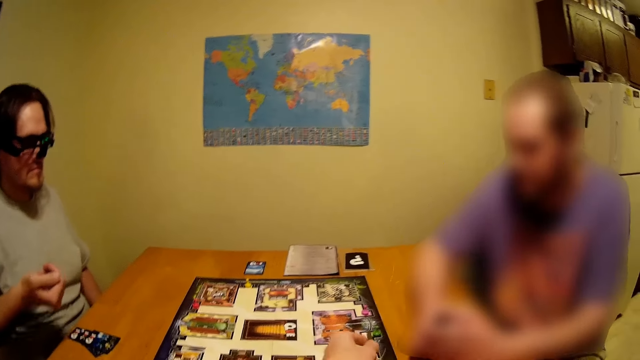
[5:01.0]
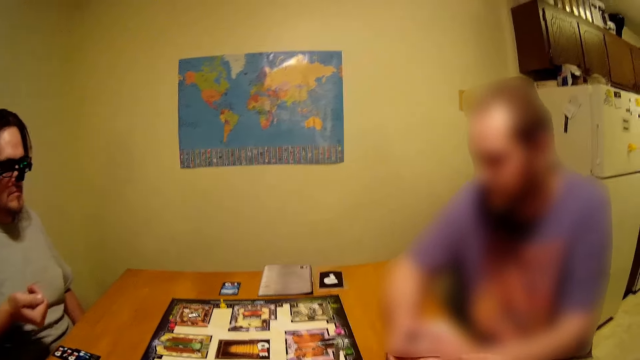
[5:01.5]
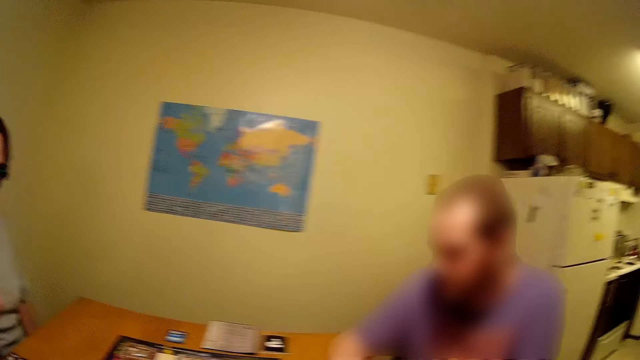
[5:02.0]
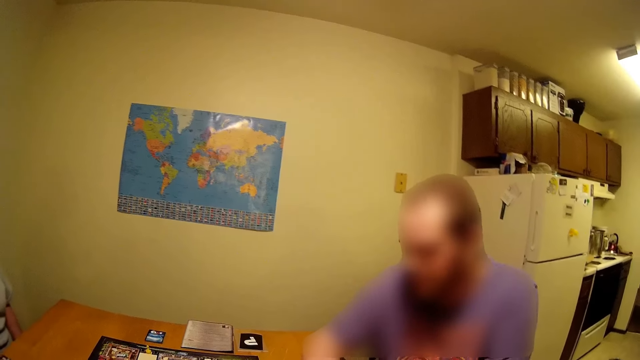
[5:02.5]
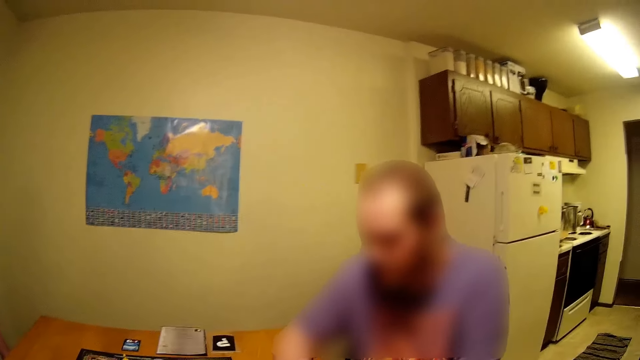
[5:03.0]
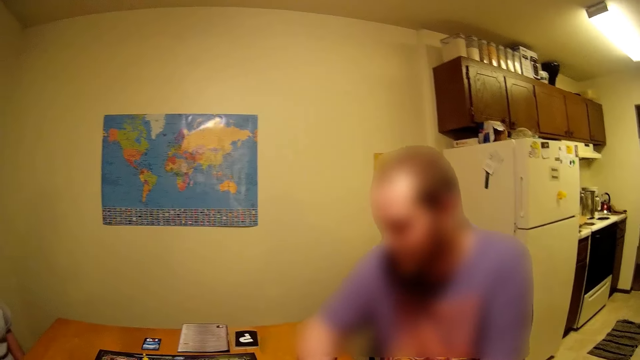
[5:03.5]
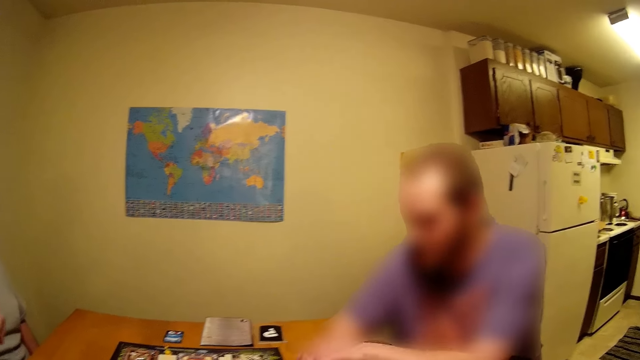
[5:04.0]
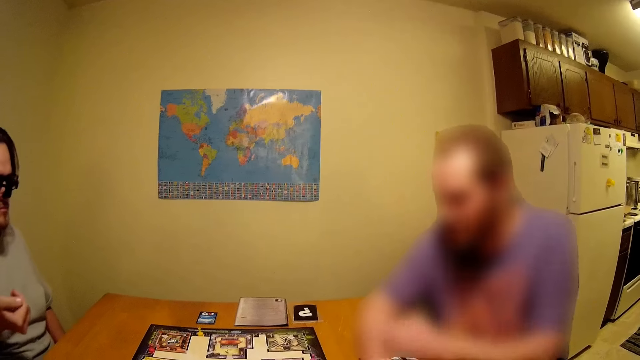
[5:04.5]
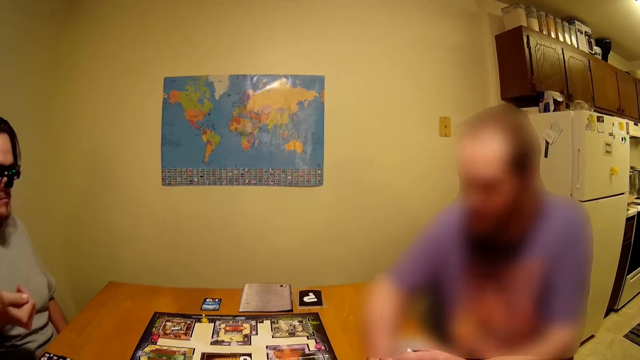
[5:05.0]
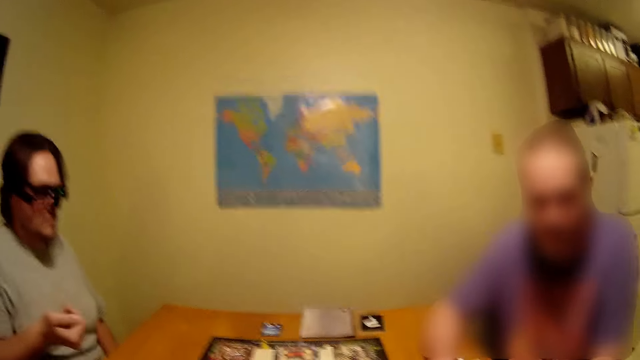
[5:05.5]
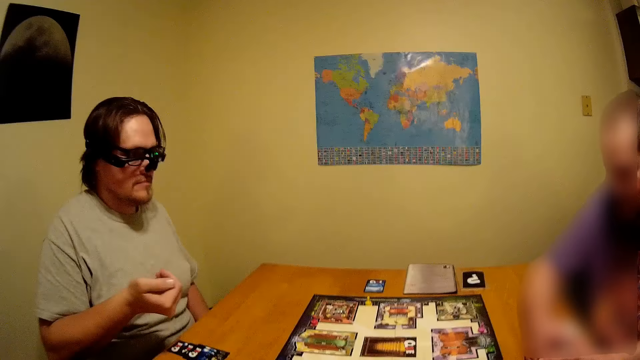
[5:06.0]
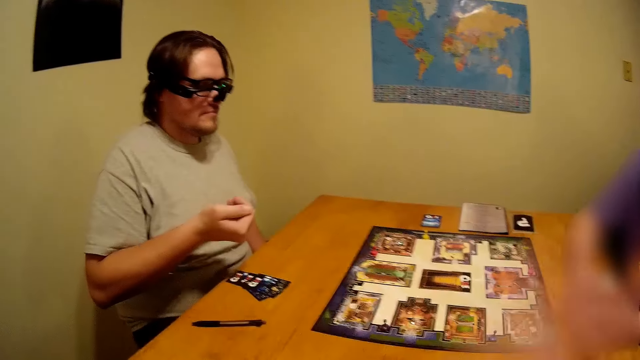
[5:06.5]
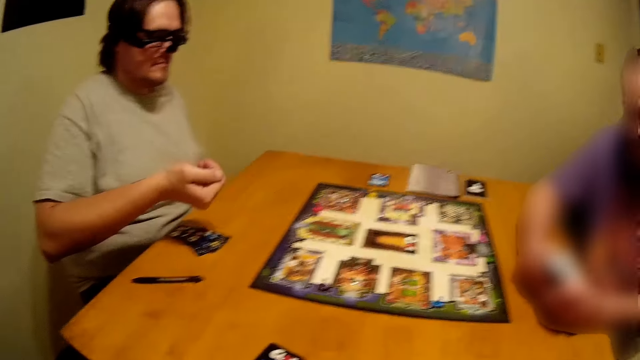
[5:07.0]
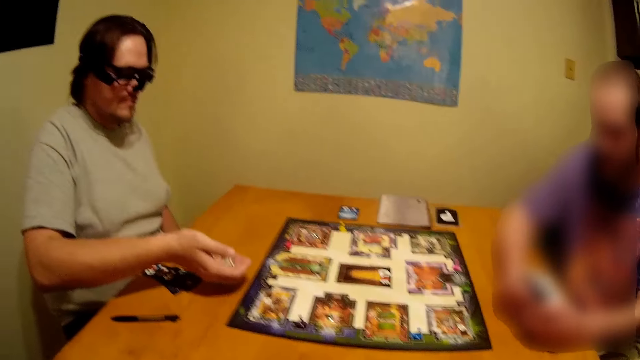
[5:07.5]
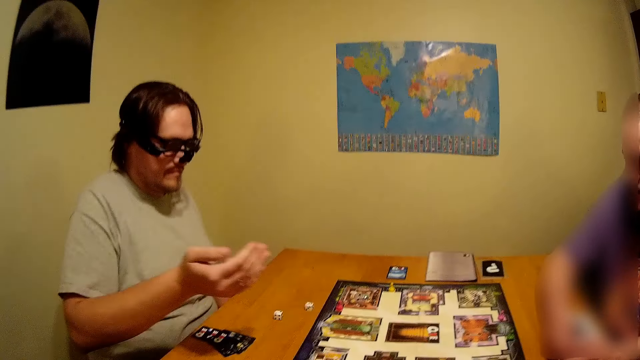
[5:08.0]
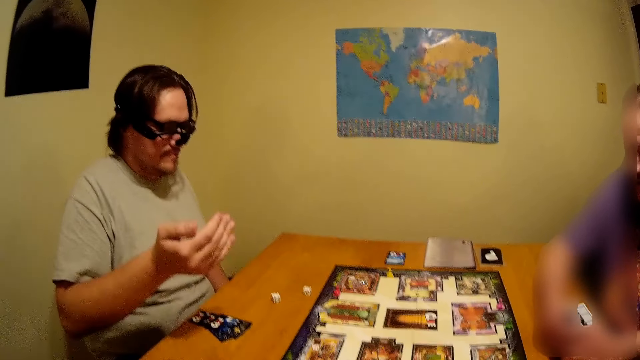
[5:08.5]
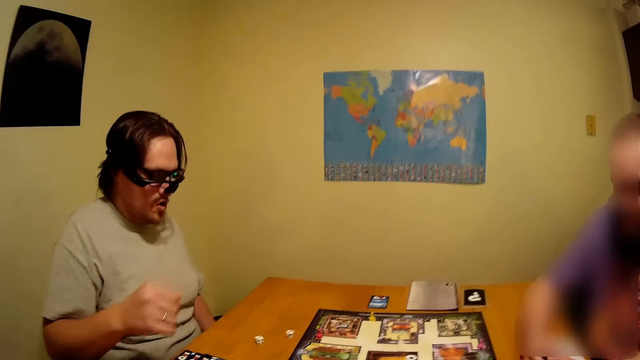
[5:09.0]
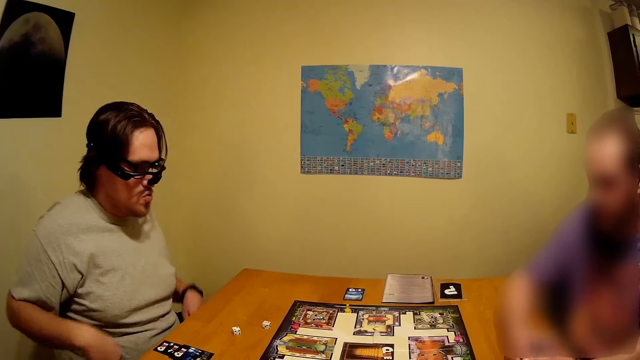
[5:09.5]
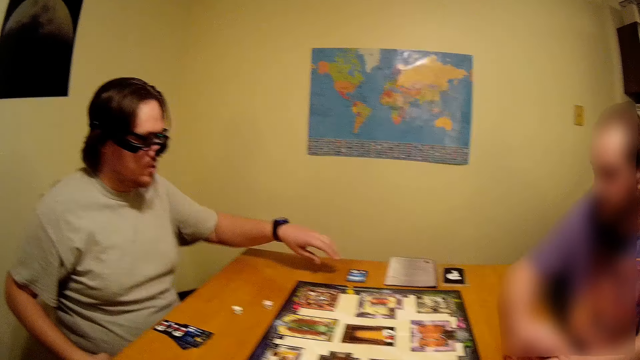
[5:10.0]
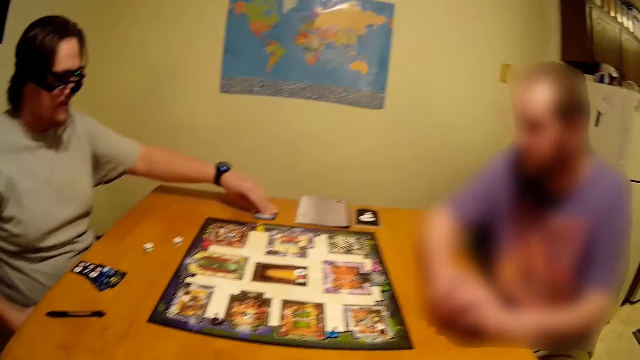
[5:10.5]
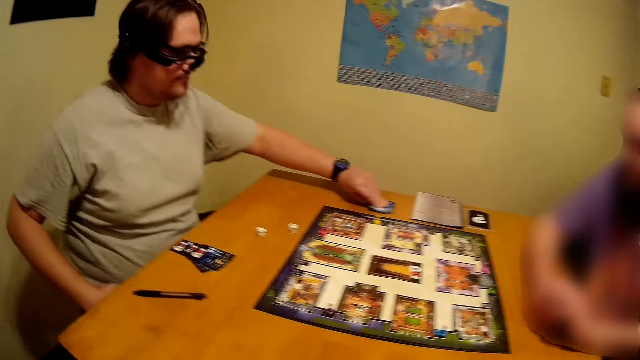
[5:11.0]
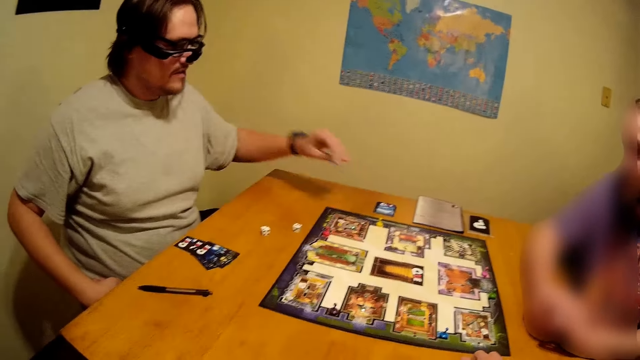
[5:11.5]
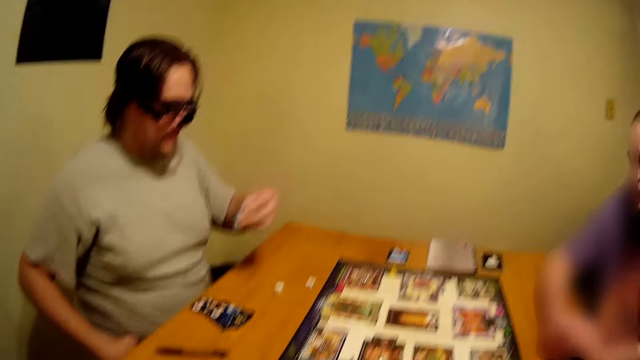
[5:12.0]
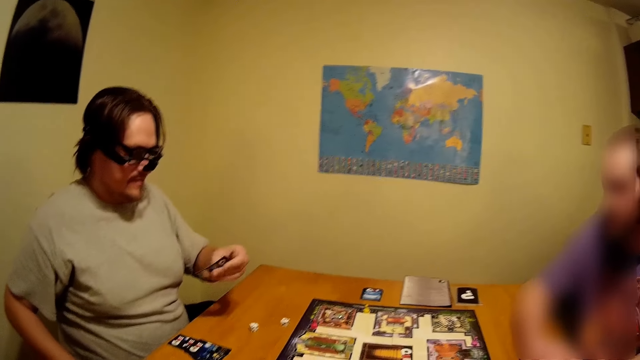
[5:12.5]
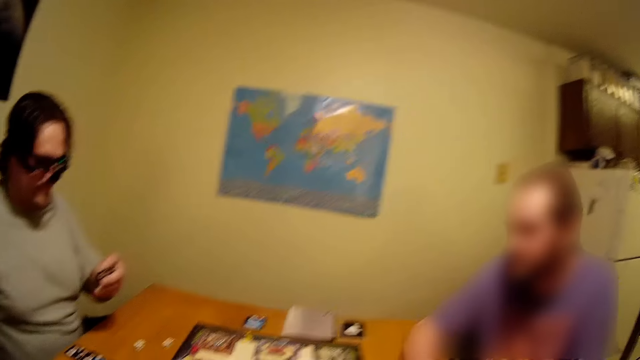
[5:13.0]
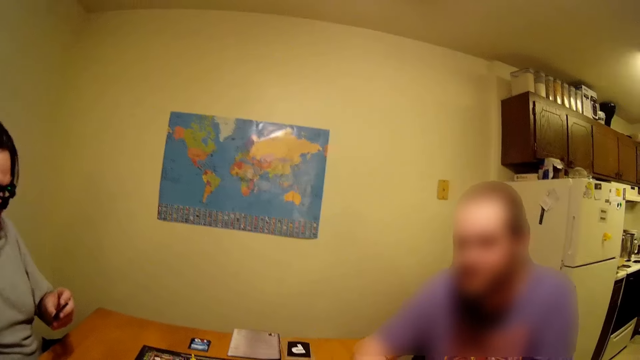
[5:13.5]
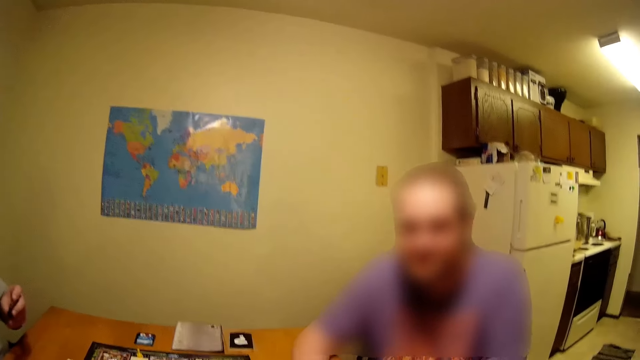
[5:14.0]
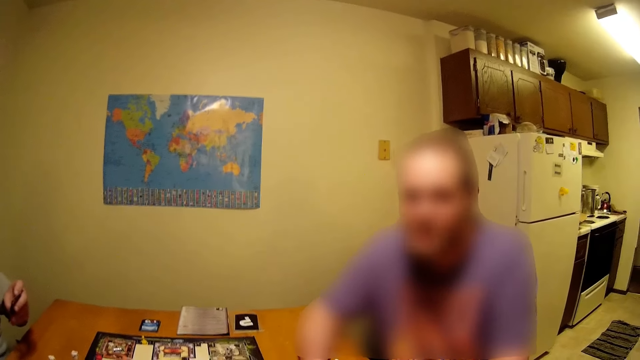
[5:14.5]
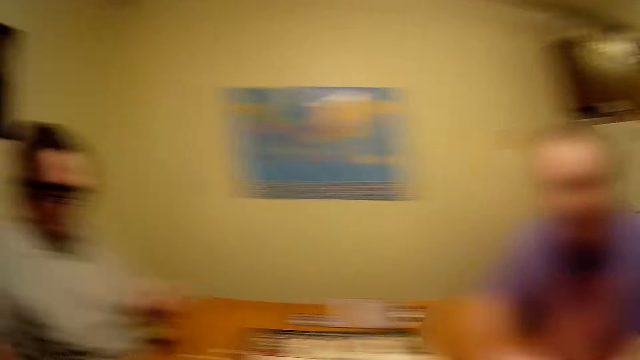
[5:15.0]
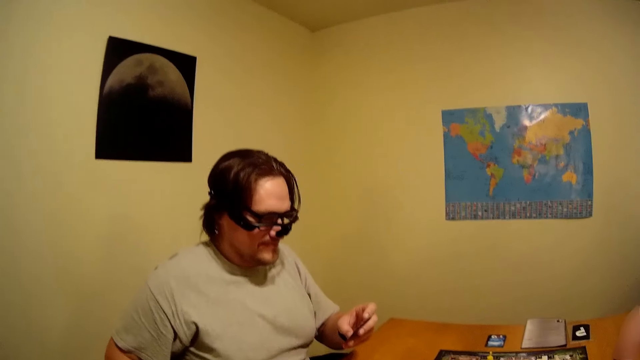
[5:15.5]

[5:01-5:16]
The camera wearer uses gestures. They look around. A man uses gestures. The camera wearer uses gestures and looks around. Another man throws the dice on the table. The other man puts the dice on the table, moves hands around, and picks up a card on the table. The camera wearer puts a hand on the table and looks around. The other man turns the card and looks at the card.

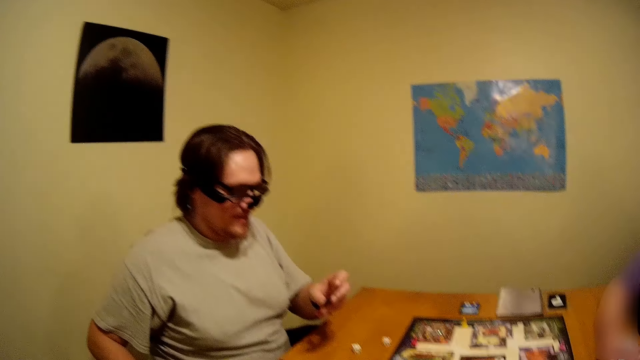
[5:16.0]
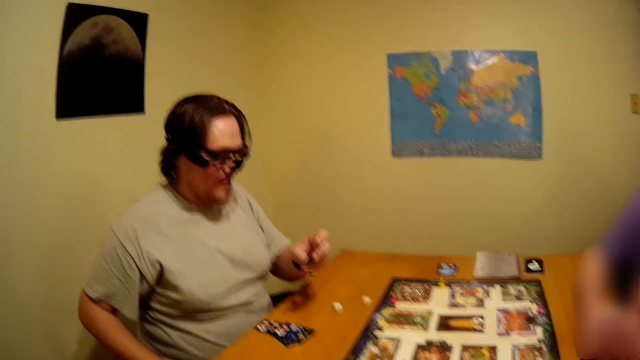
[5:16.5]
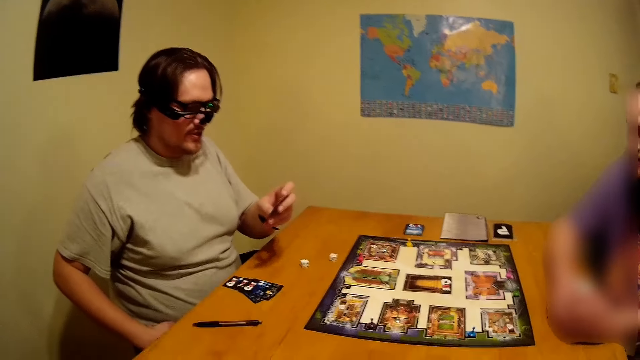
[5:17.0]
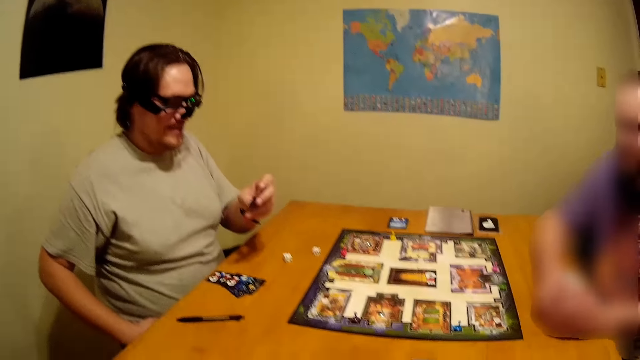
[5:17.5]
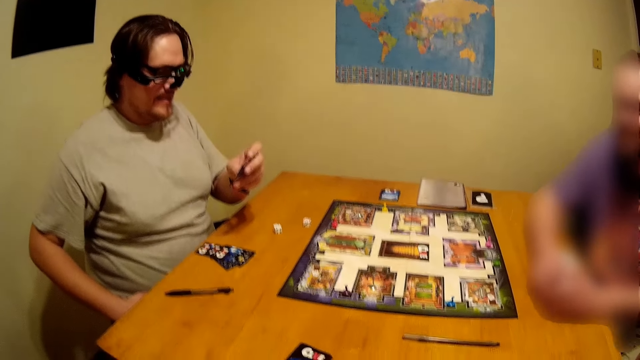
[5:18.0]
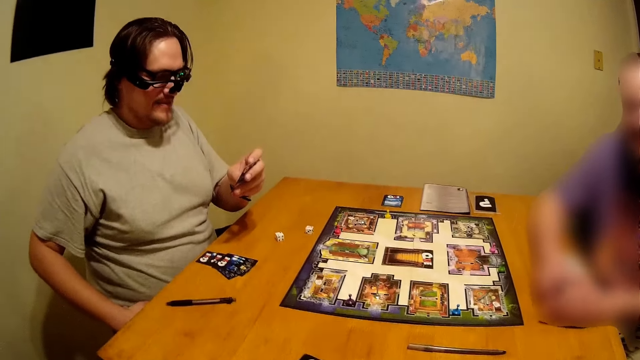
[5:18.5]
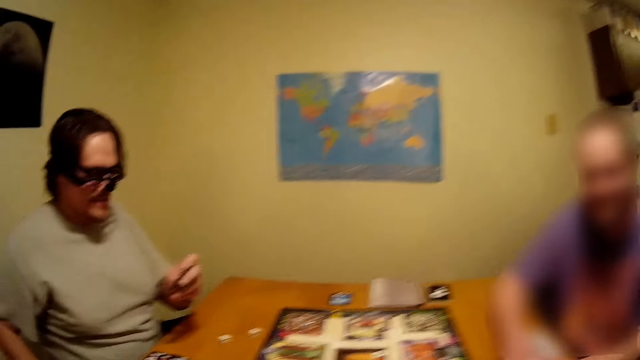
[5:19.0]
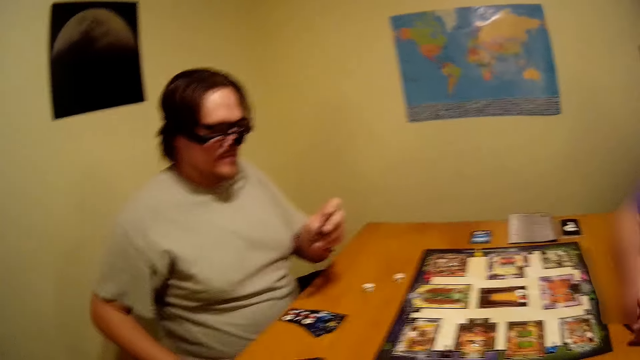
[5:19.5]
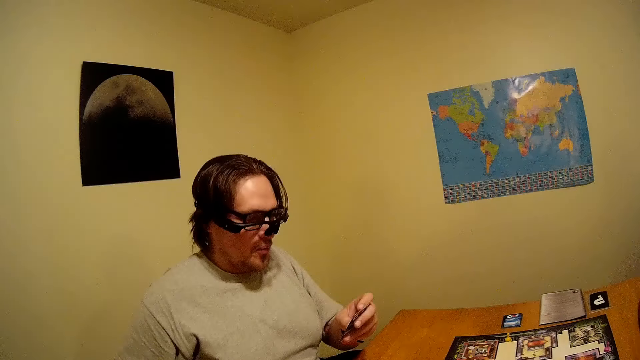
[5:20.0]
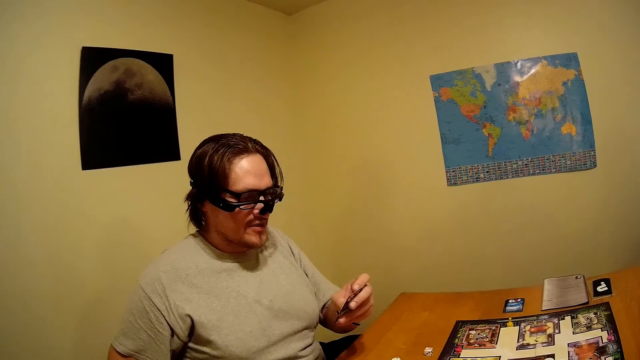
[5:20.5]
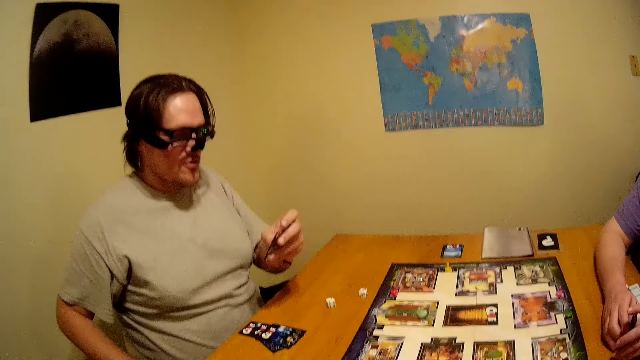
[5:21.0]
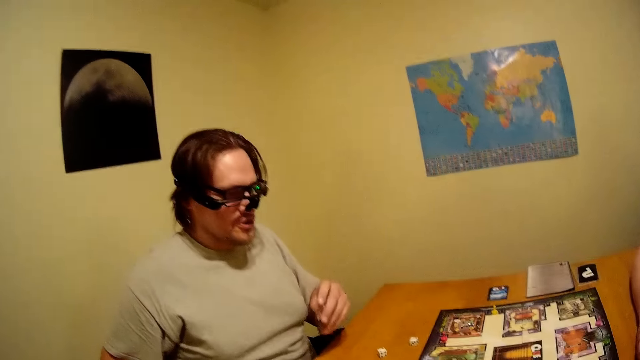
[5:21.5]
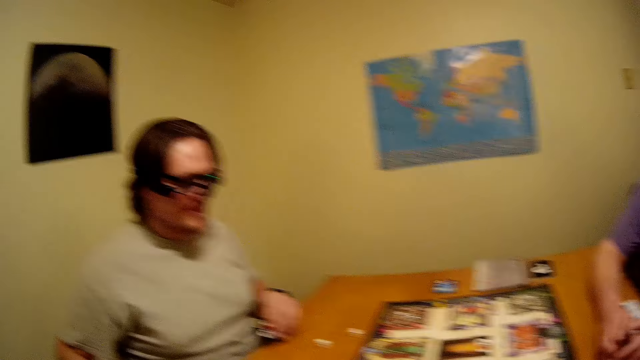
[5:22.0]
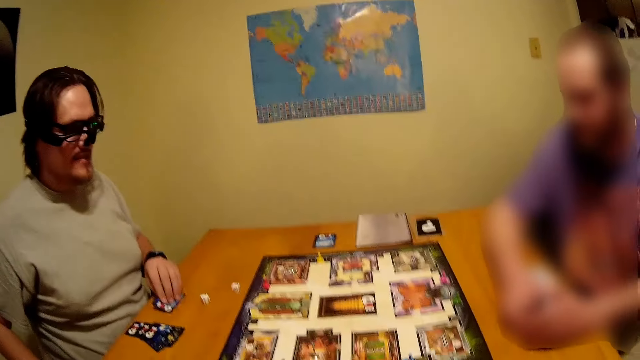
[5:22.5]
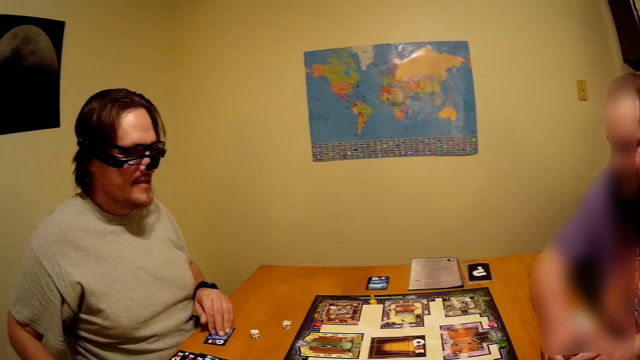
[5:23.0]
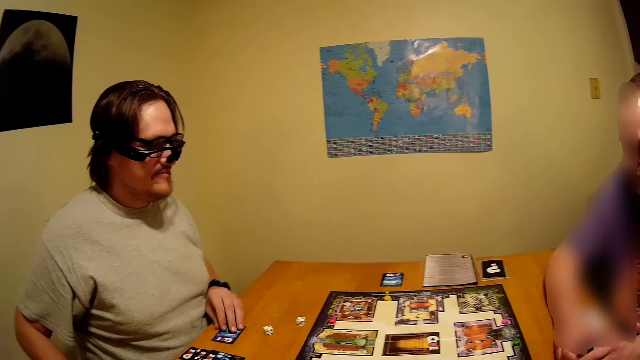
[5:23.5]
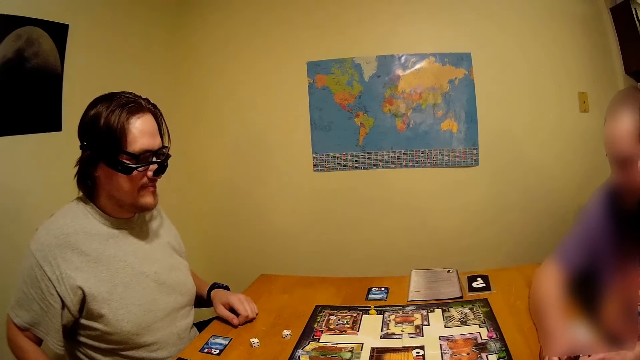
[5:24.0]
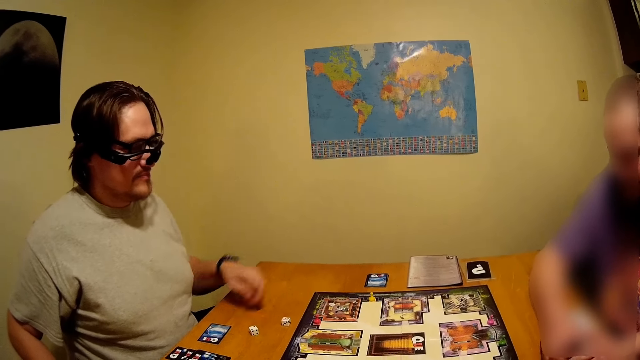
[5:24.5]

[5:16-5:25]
A man holds cards. Another man puts a card on the table.
